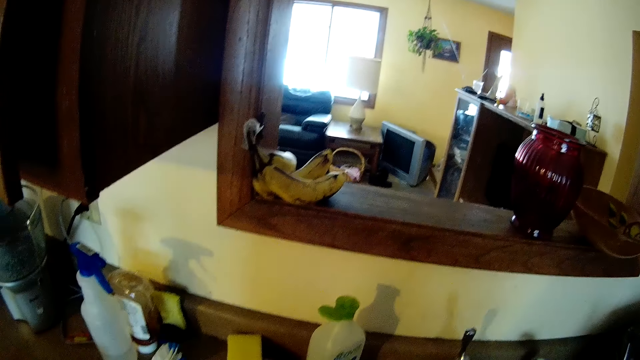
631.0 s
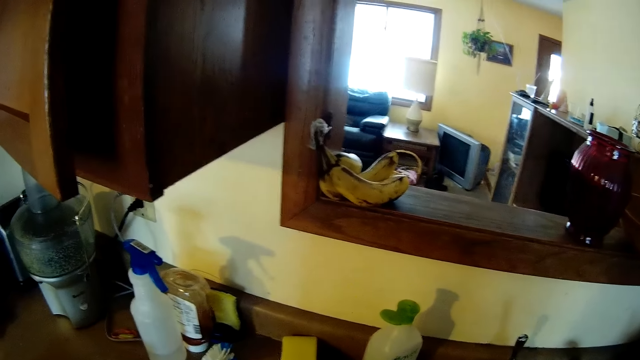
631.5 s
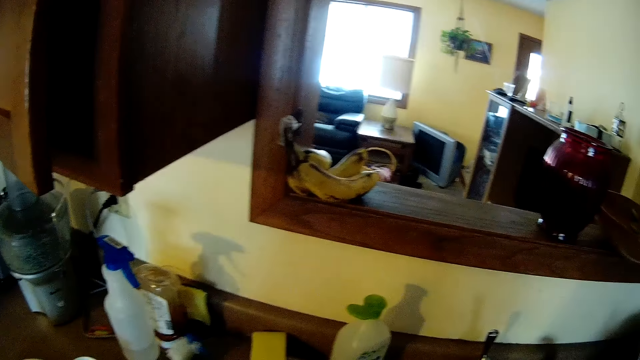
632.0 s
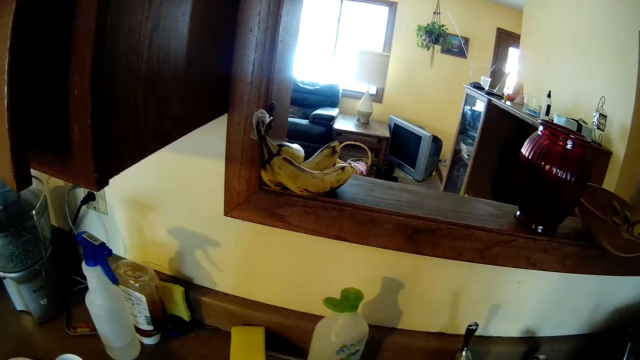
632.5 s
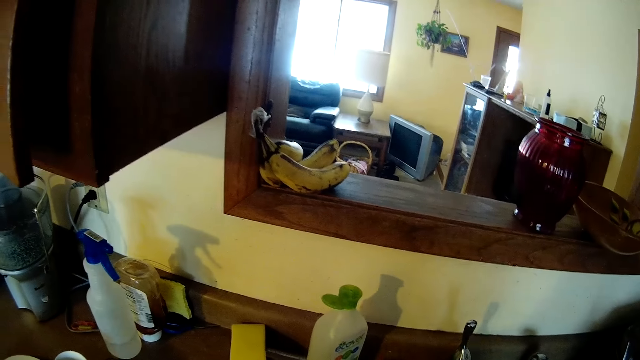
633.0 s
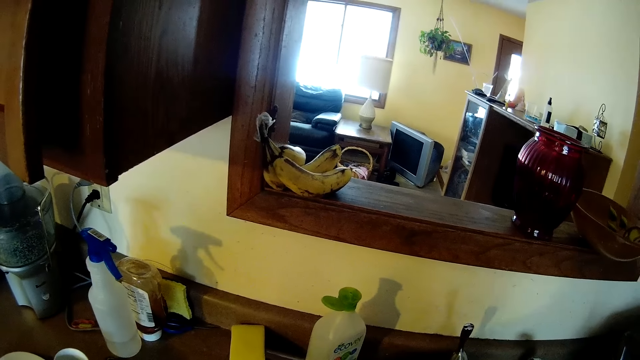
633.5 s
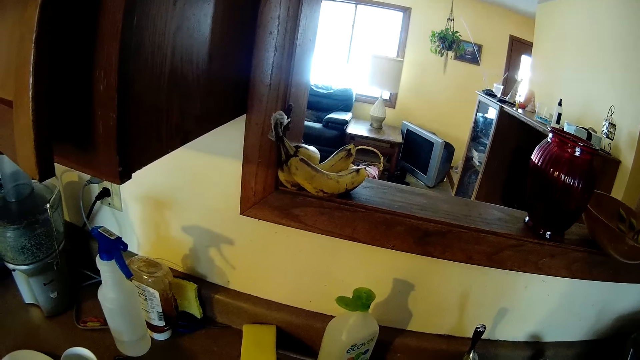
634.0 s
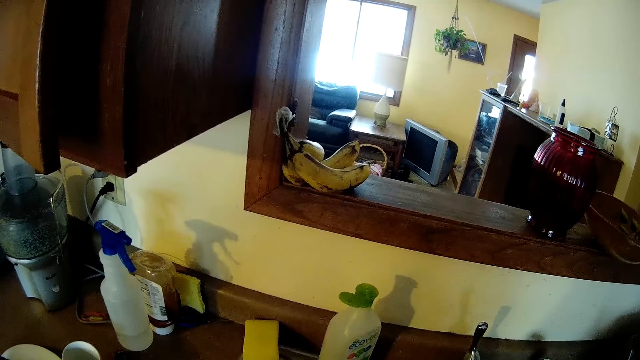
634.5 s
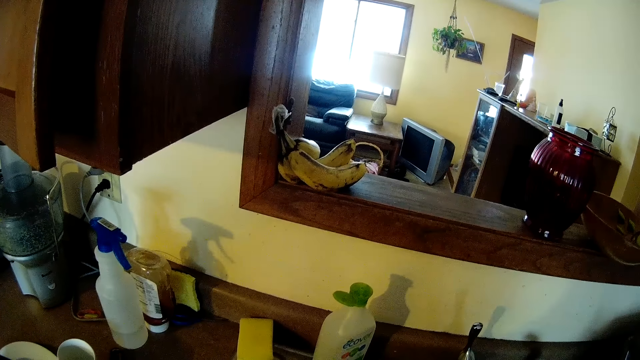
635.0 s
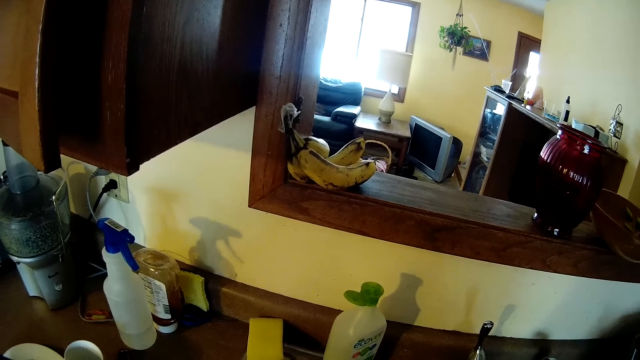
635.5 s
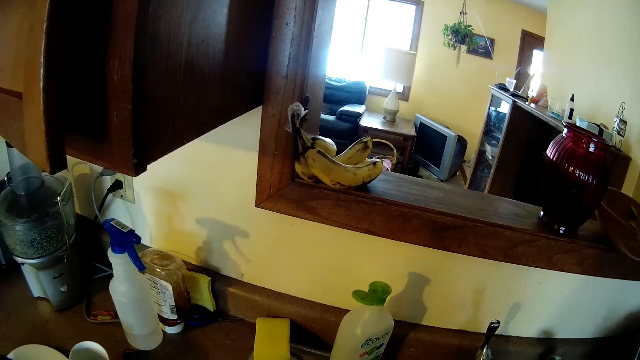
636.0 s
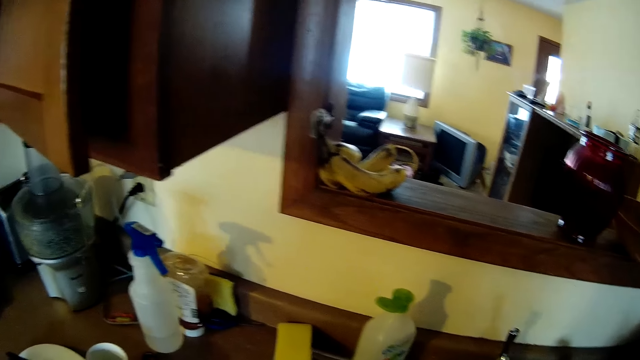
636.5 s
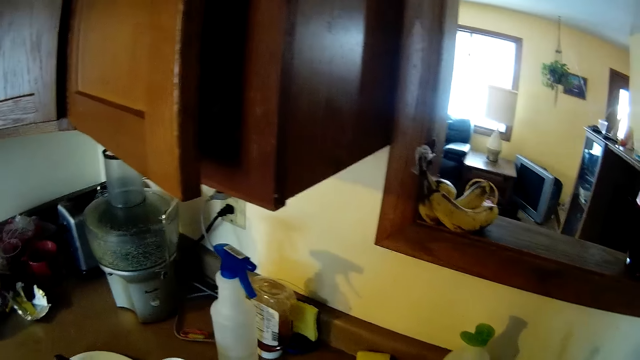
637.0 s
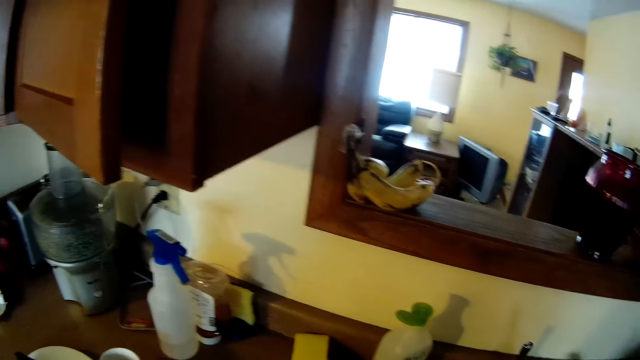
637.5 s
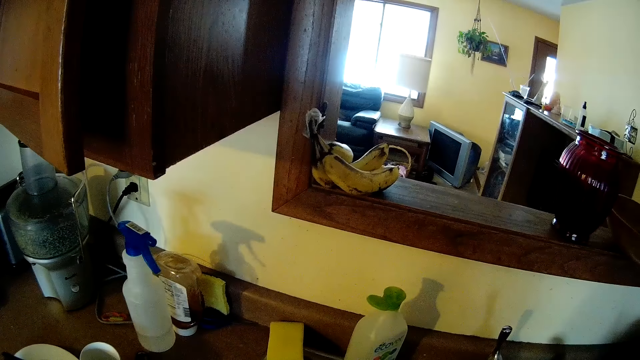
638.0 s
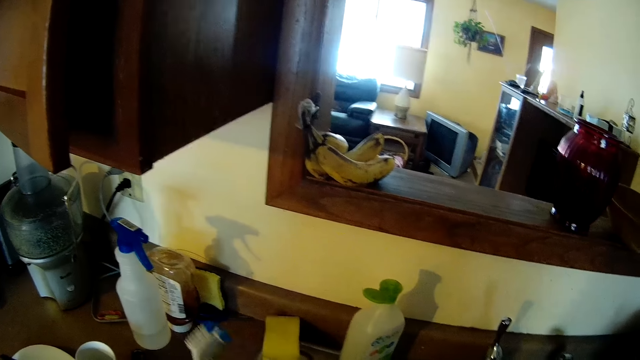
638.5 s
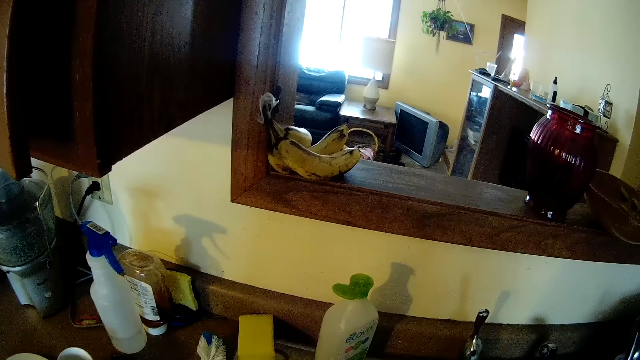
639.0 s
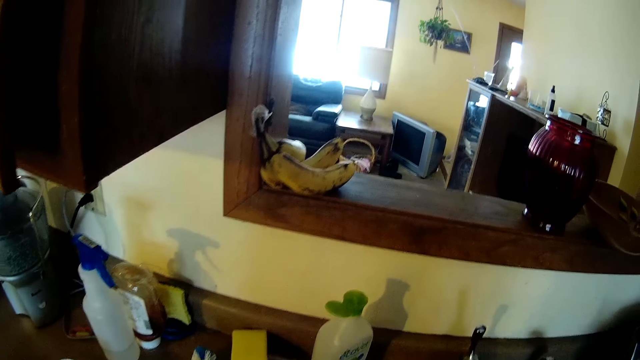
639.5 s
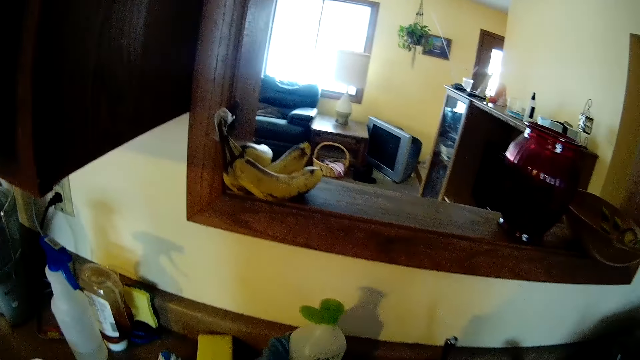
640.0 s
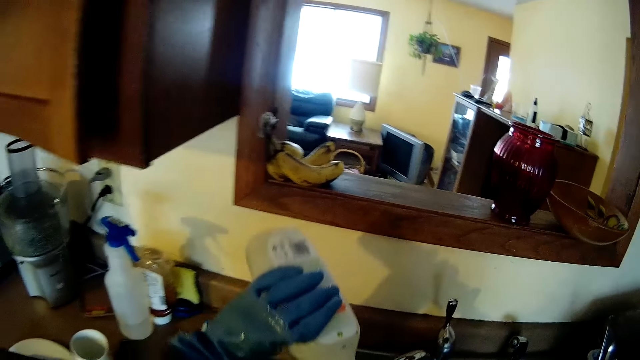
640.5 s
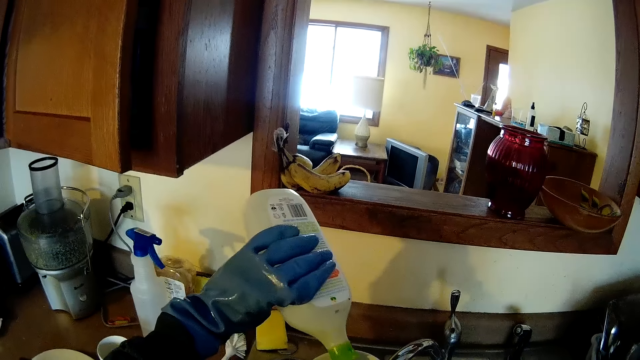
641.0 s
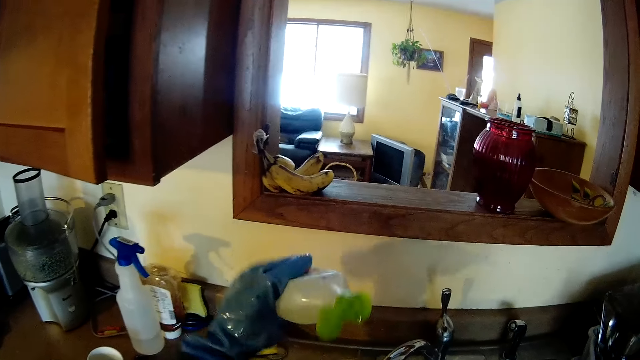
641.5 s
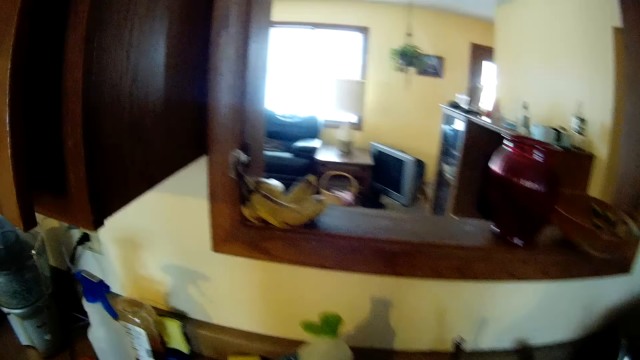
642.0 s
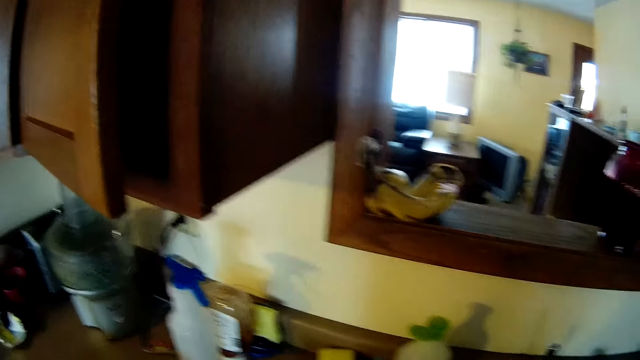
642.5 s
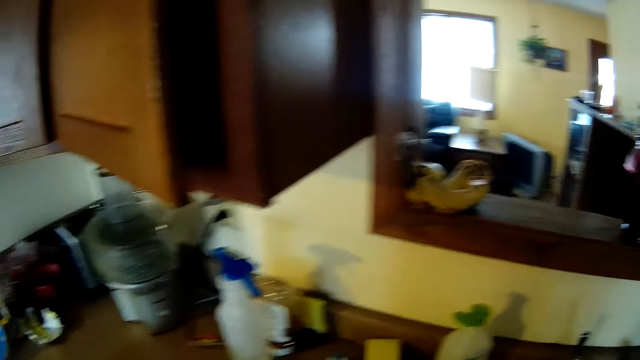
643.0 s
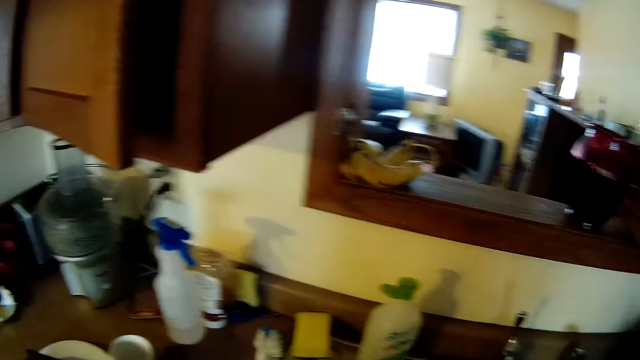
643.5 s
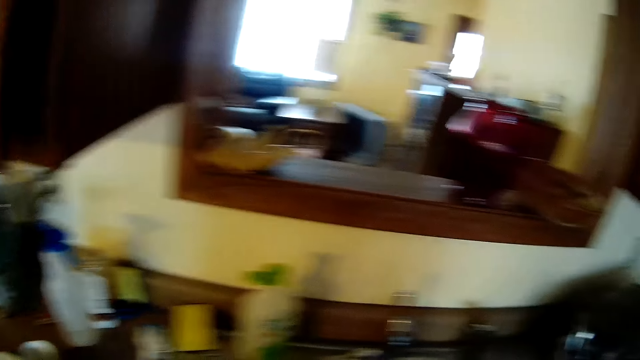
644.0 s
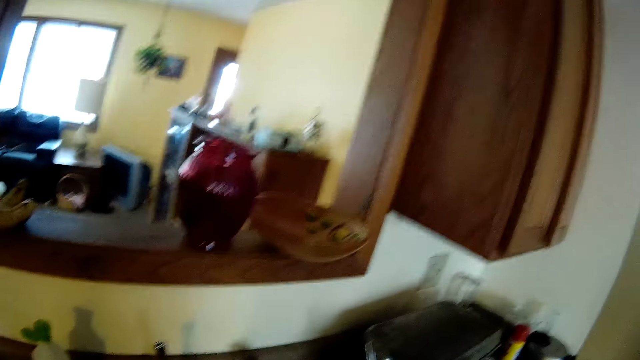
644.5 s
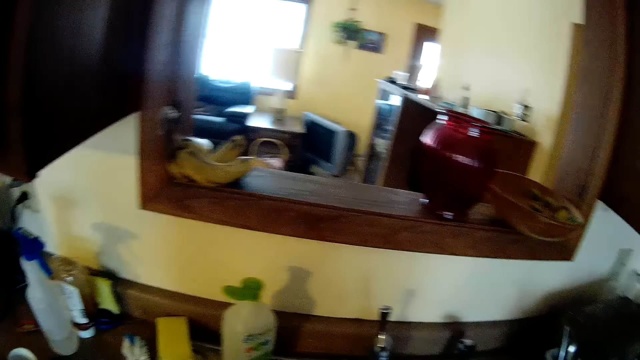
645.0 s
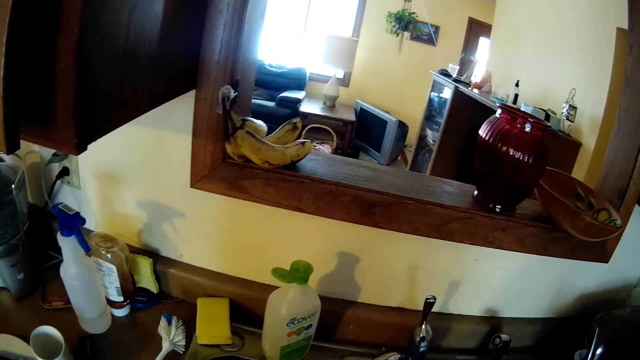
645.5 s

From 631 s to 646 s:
The camera wearer picks up a kitchen brush. She puts back the kitchen brush. She picks up the container of soap or detergent from the sink with her left hand. She pours the detergent on the sponge. She drops the container of soap on the sink.

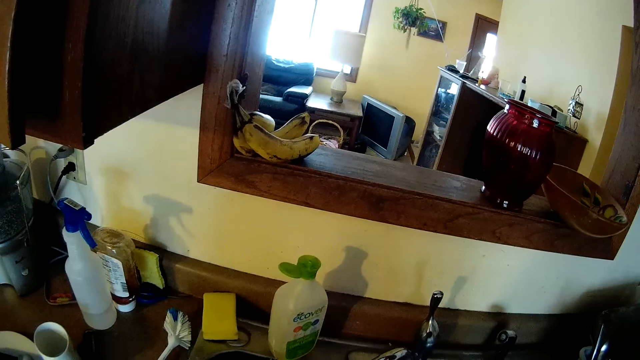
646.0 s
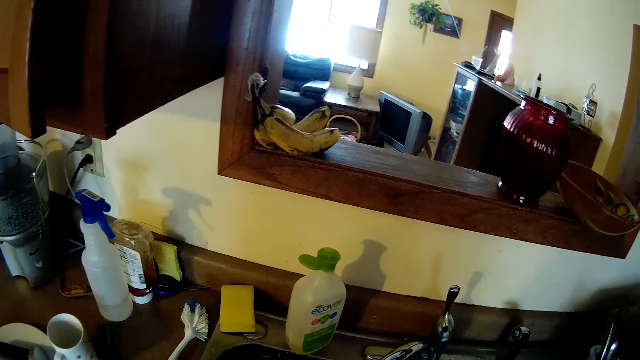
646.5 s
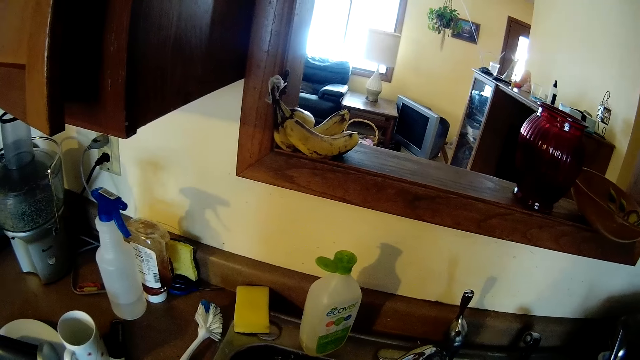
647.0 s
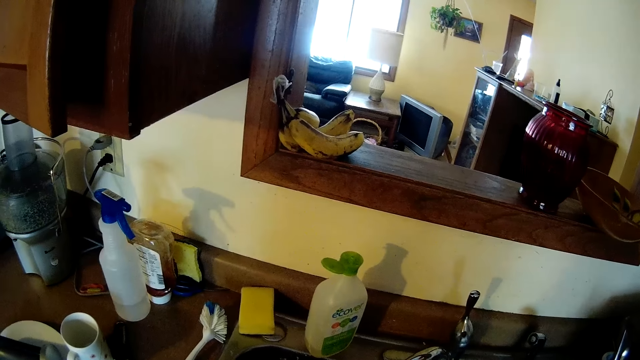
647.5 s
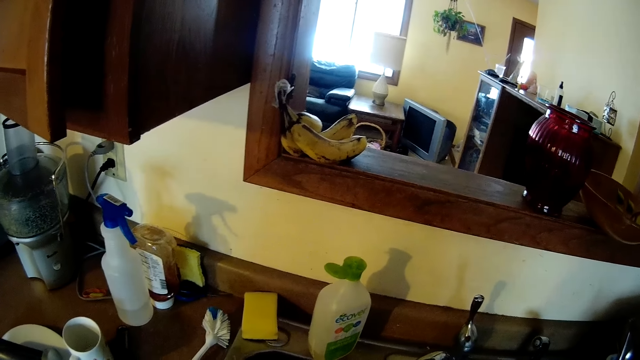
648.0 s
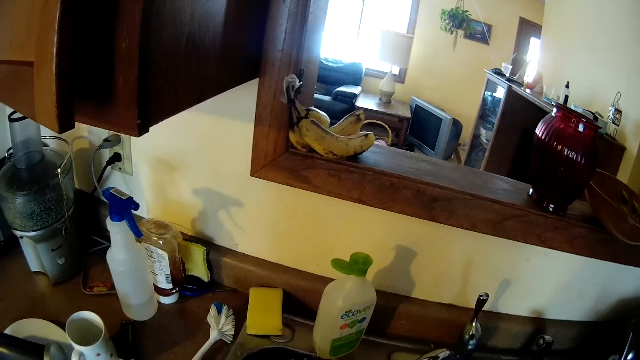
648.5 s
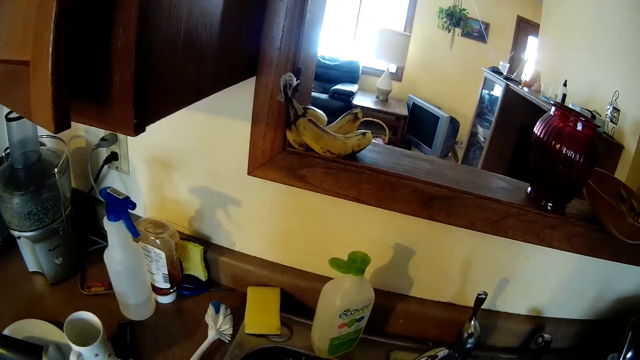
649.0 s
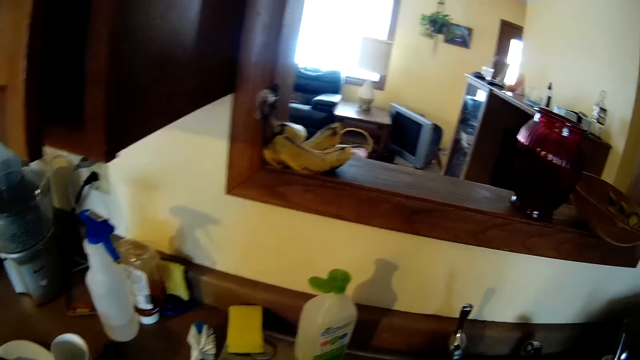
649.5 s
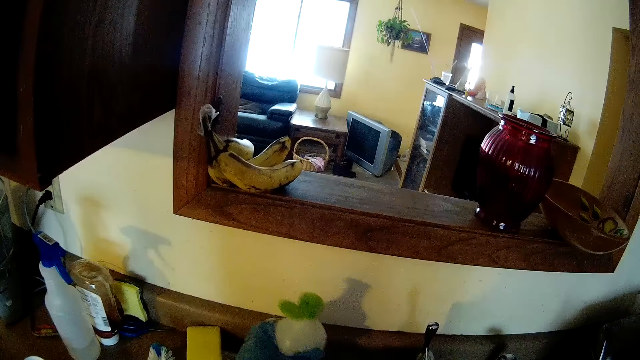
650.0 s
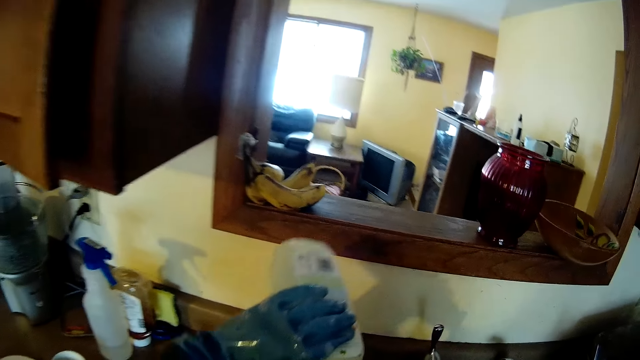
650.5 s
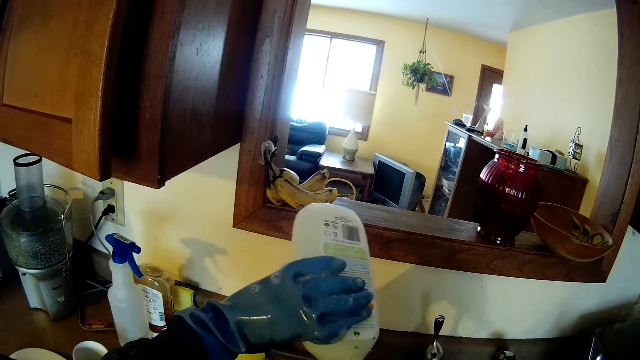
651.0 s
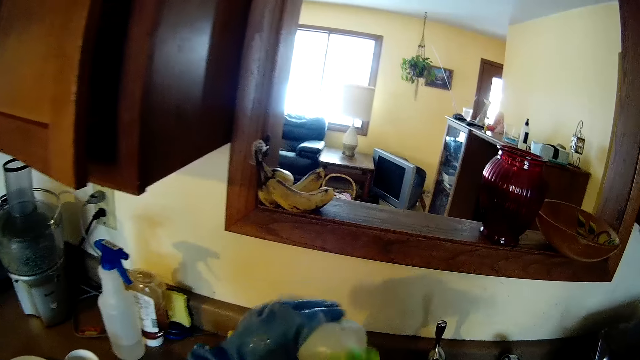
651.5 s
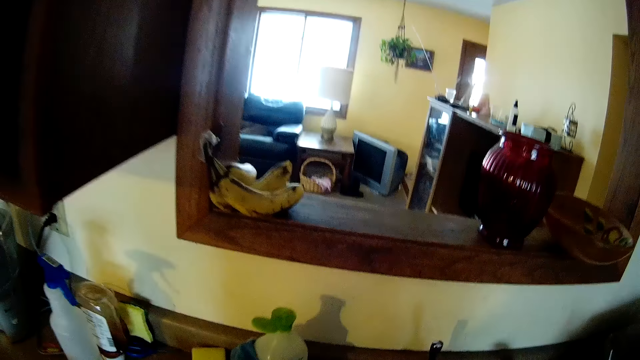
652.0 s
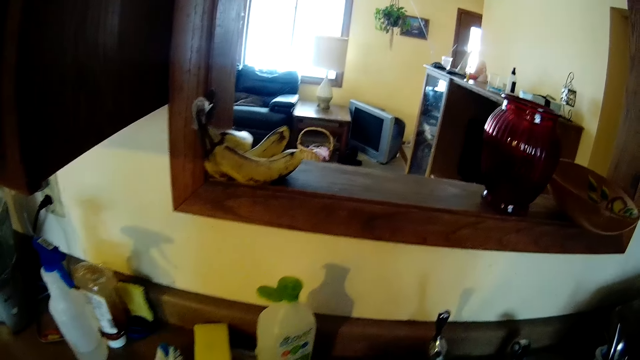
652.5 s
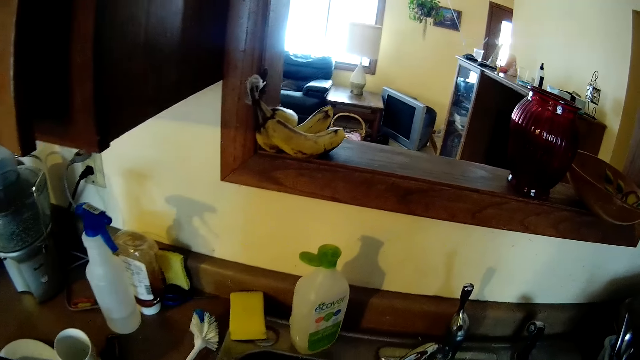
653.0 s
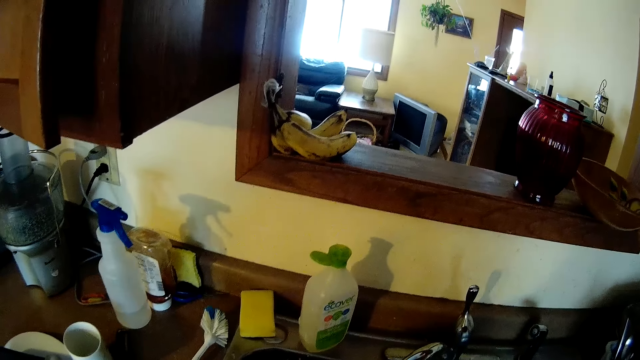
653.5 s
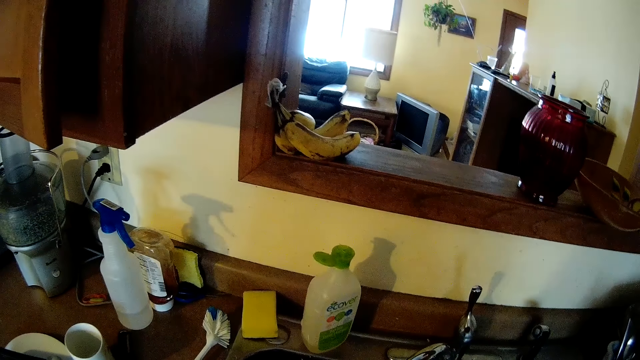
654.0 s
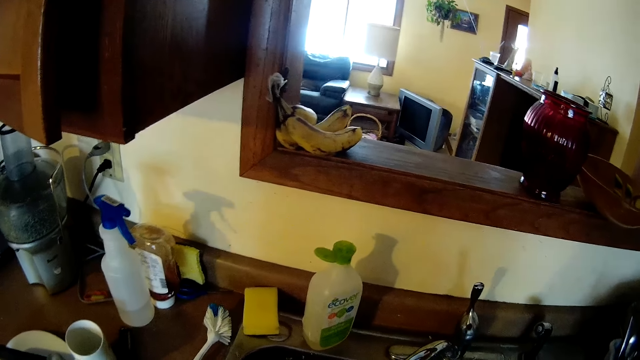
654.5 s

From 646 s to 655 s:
The camera wearer picks up the container of soap or detergent from the sink with her left hand. She pours the detergent on the sponge. She drops the container of soap on the sink.
